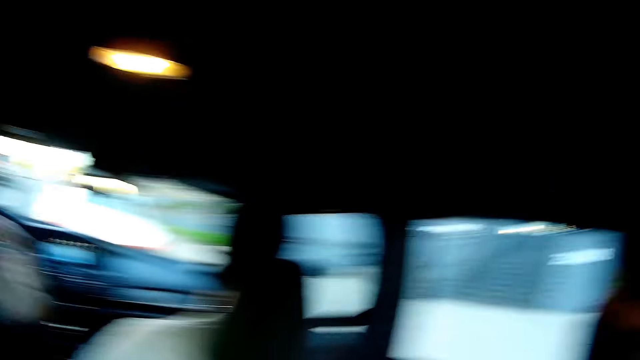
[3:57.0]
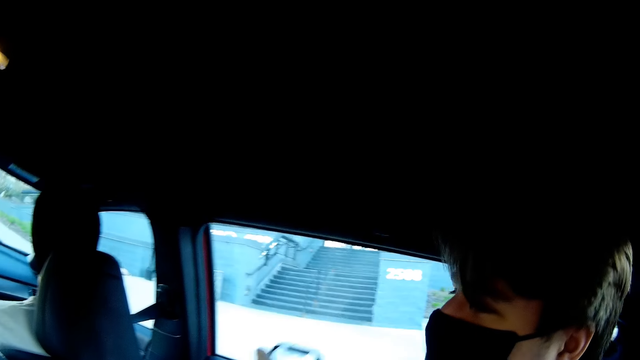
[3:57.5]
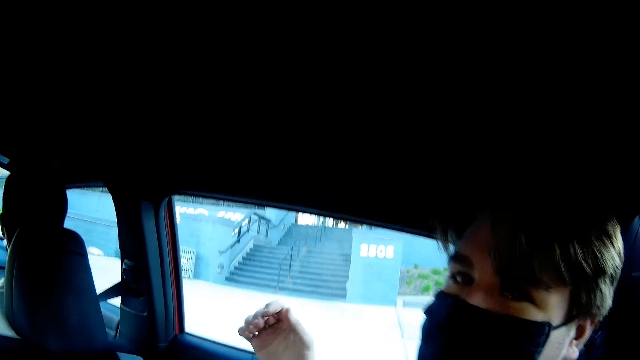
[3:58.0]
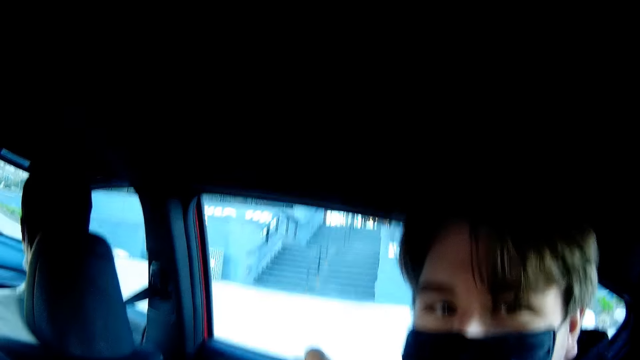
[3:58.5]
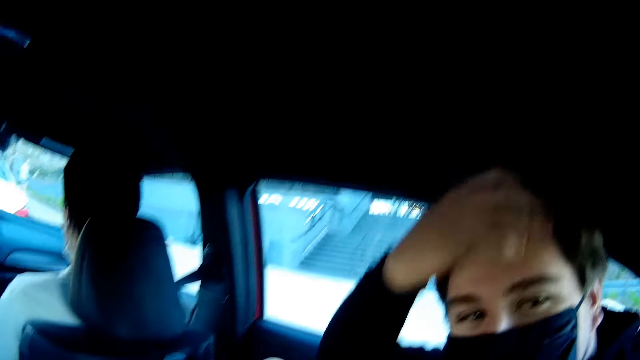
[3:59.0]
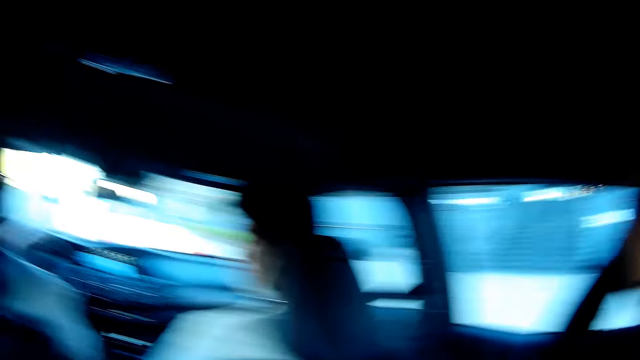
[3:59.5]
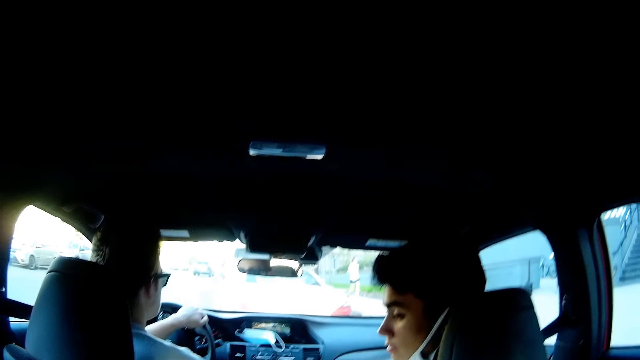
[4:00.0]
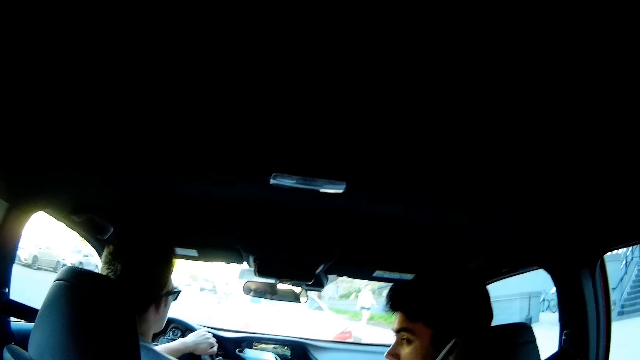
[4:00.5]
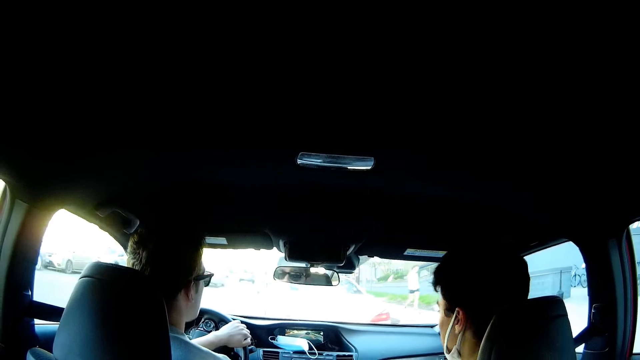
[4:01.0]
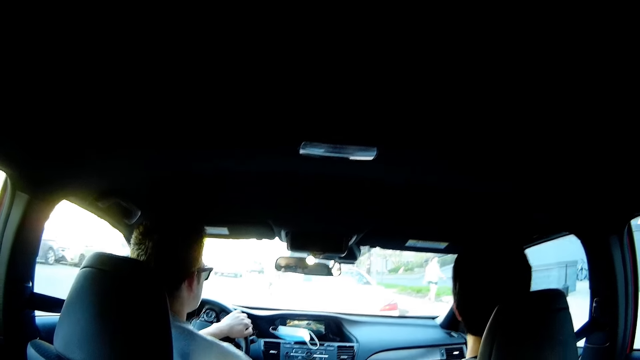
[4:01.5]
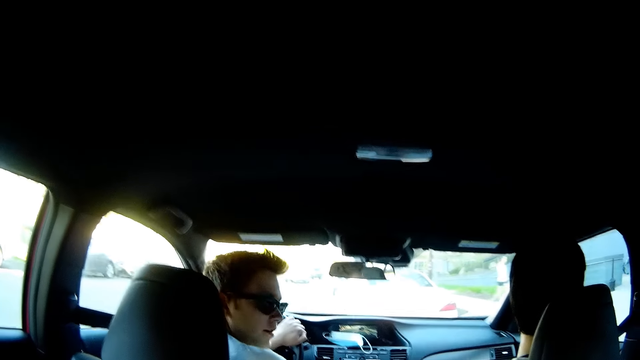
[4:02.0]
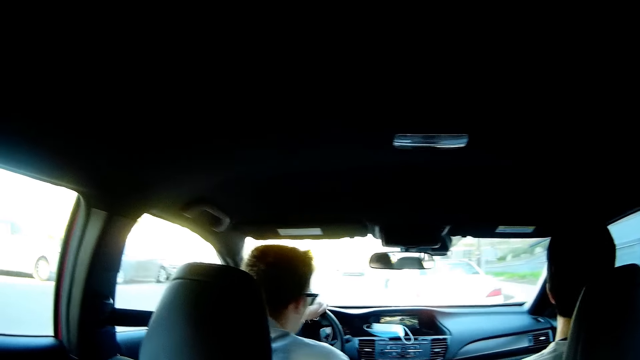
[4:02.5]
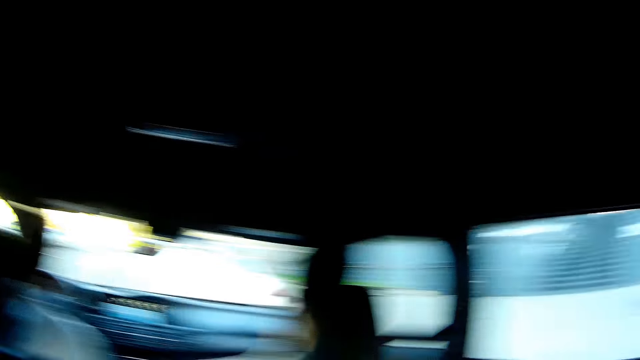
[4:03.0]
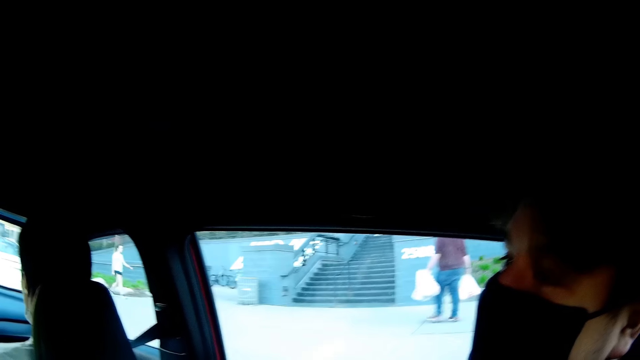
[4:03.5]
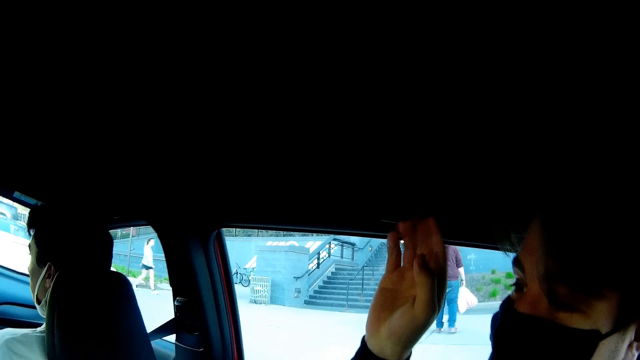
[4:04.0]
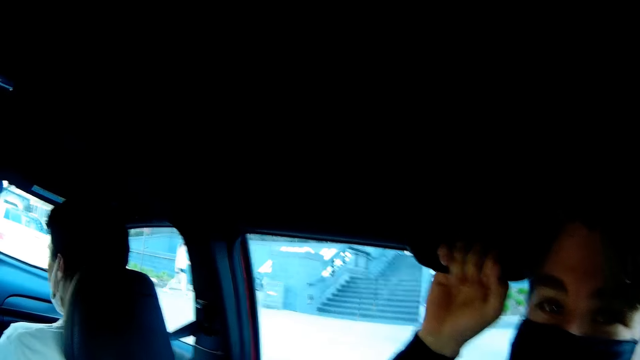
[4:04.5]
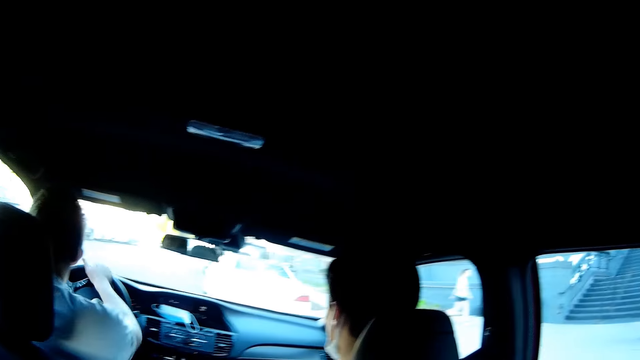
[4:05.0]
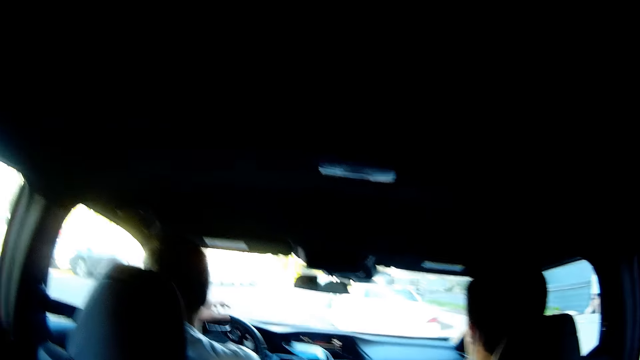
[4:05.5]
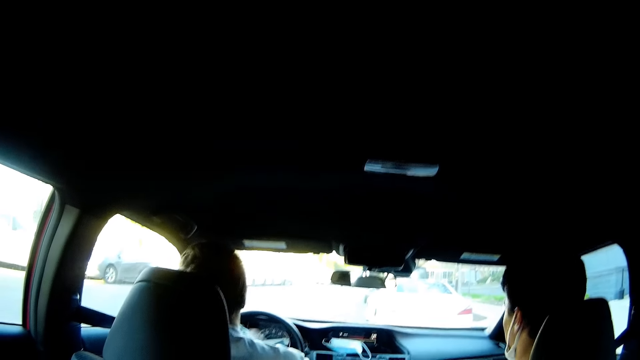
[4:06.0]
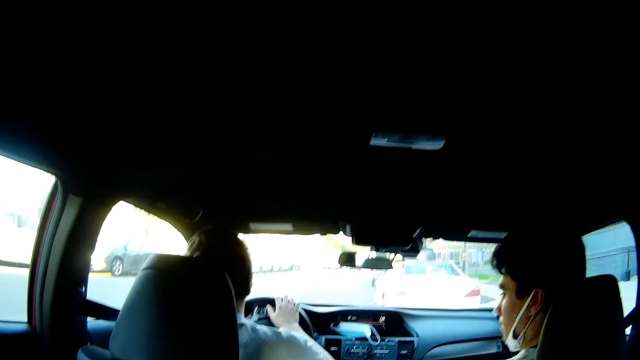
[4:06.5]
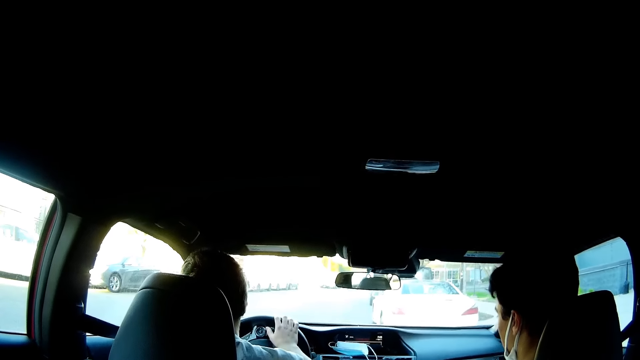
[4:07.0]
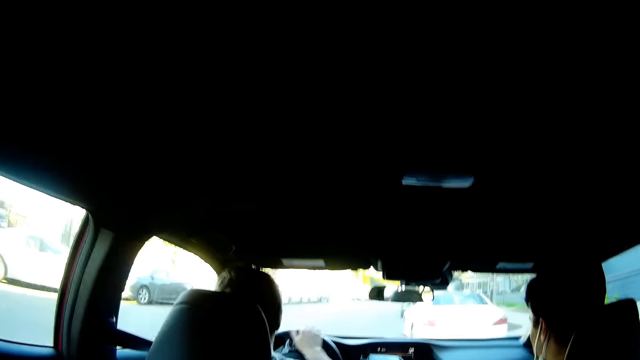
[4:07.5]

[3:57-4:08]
A man looks at the camera wearer. The camera wearer interacts with the man. The man holds his head. The man holds the car handle.

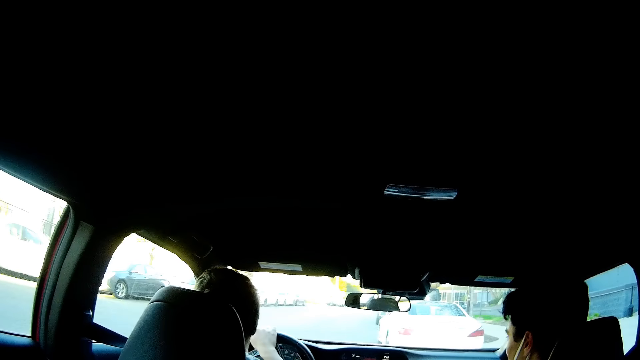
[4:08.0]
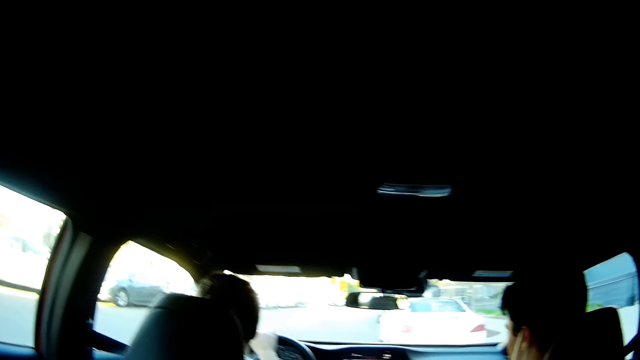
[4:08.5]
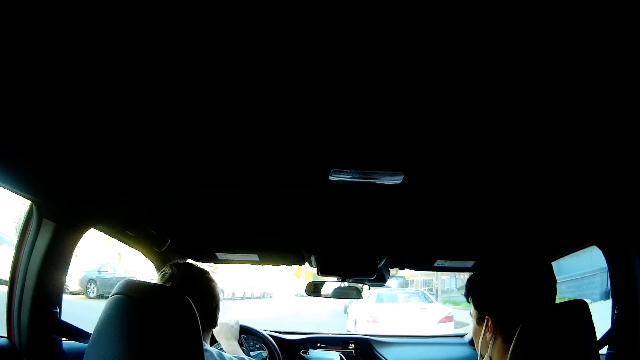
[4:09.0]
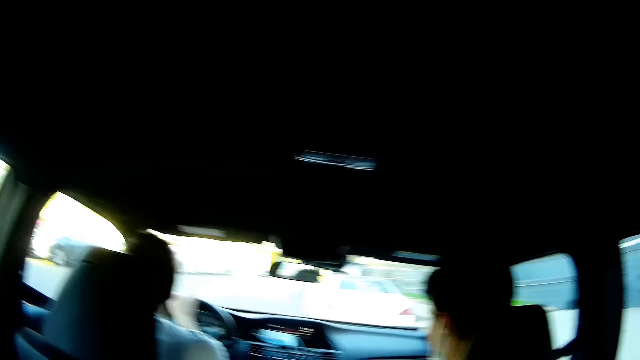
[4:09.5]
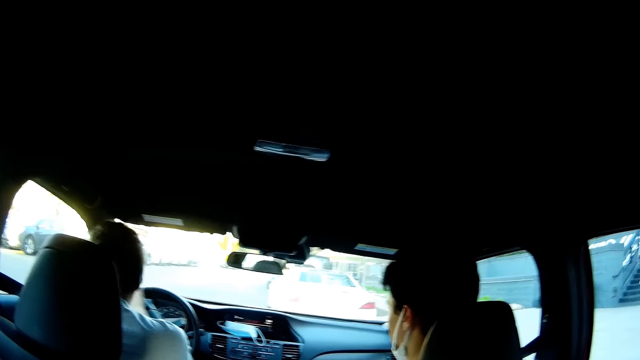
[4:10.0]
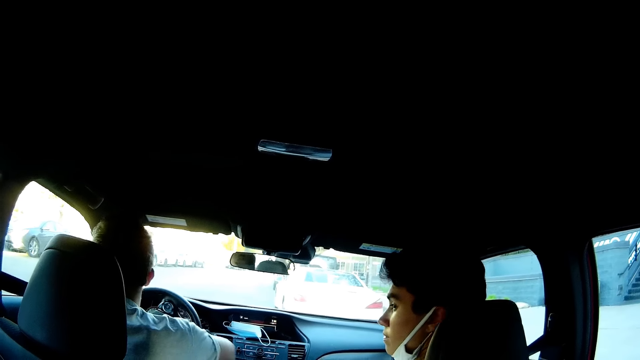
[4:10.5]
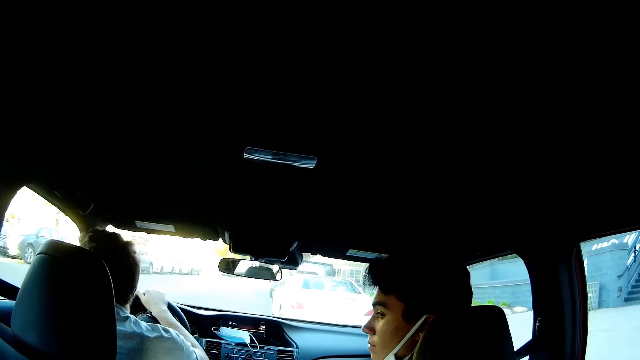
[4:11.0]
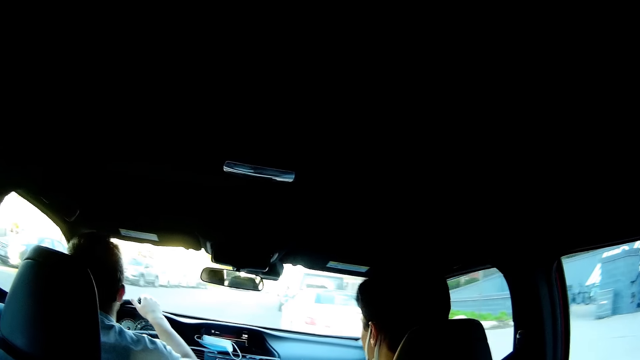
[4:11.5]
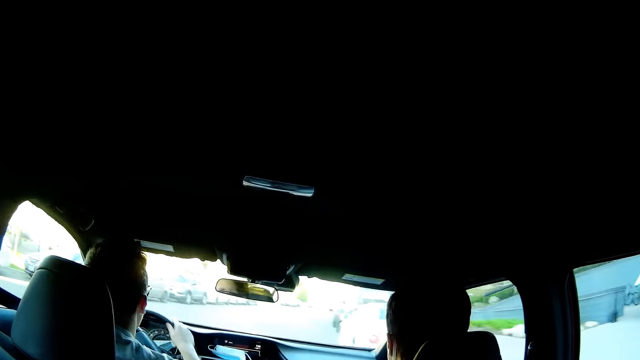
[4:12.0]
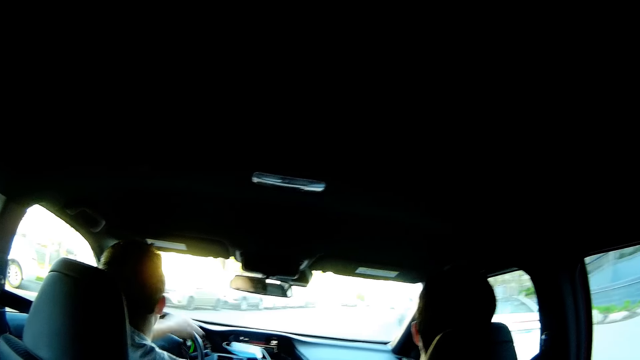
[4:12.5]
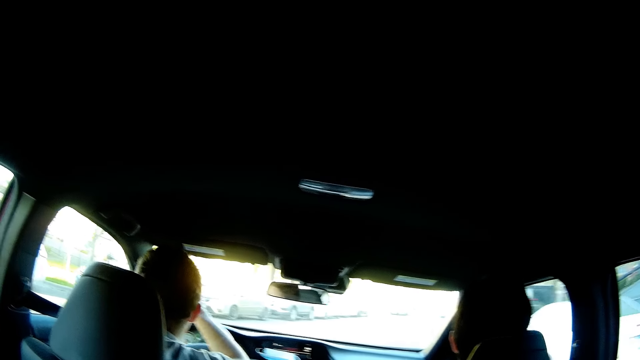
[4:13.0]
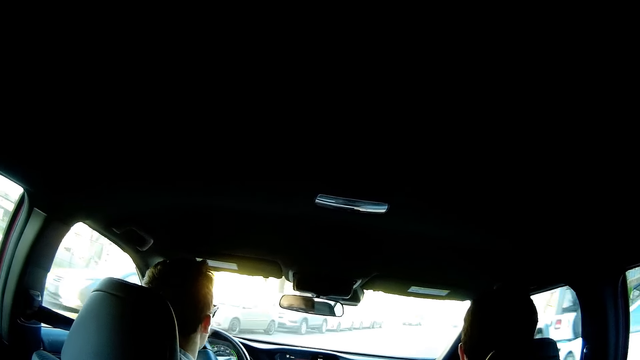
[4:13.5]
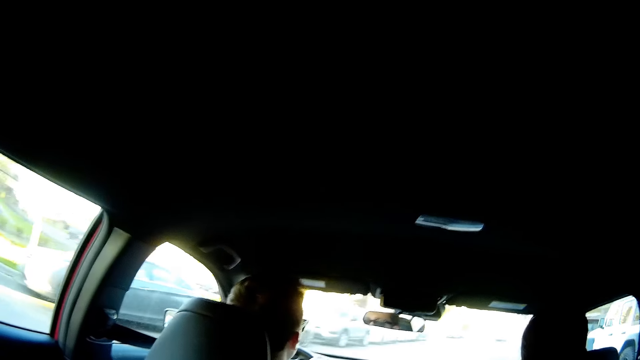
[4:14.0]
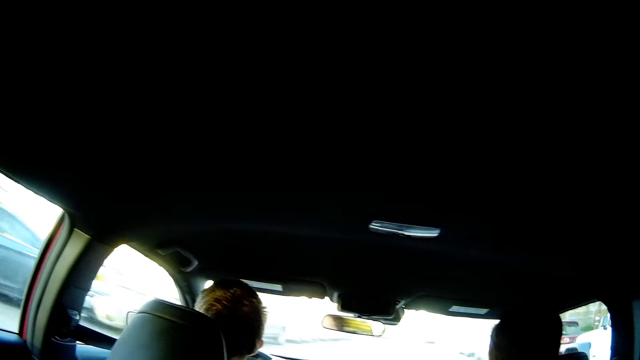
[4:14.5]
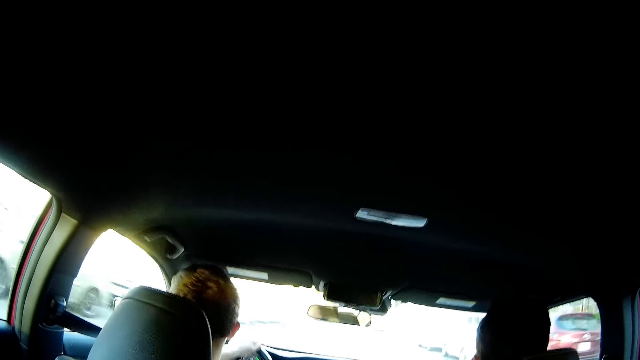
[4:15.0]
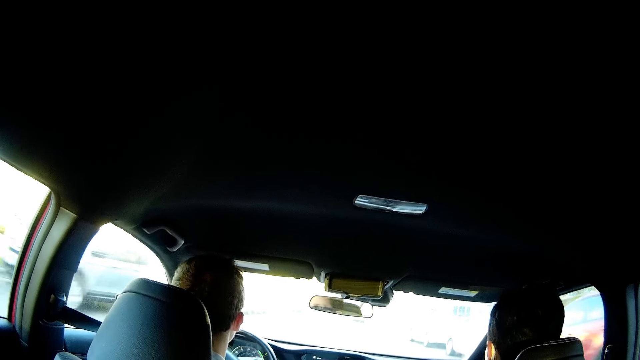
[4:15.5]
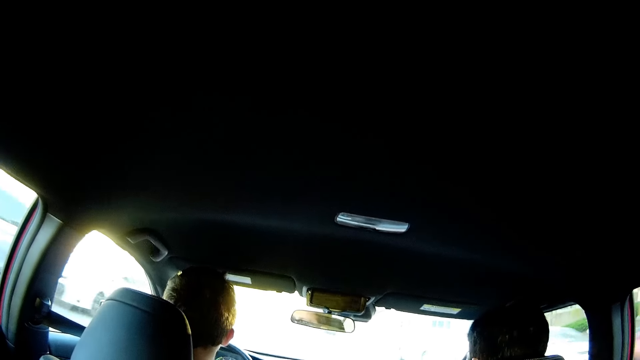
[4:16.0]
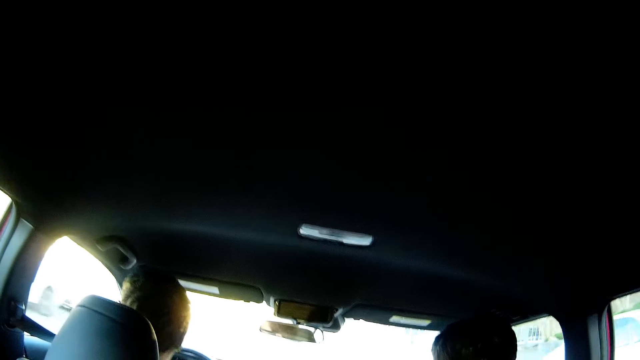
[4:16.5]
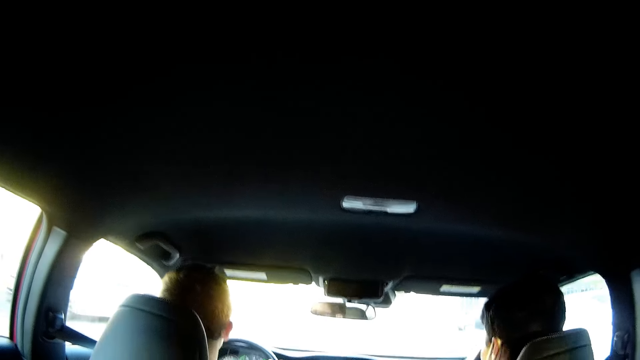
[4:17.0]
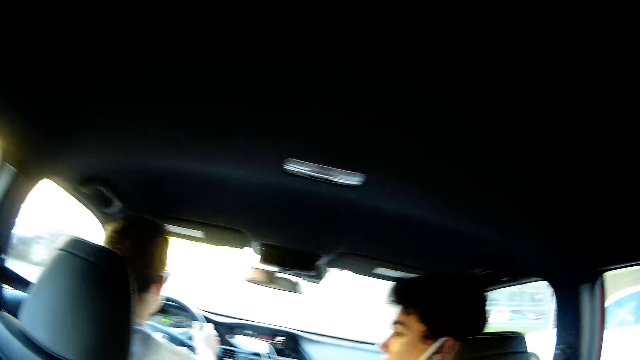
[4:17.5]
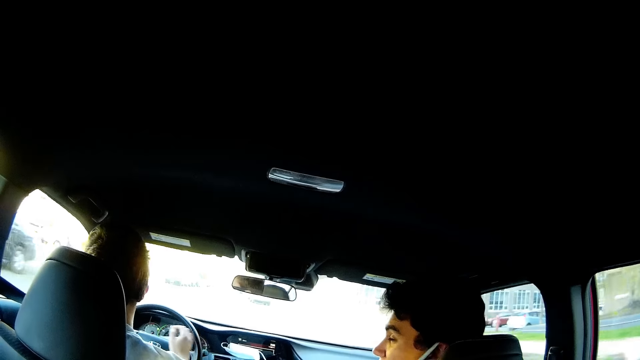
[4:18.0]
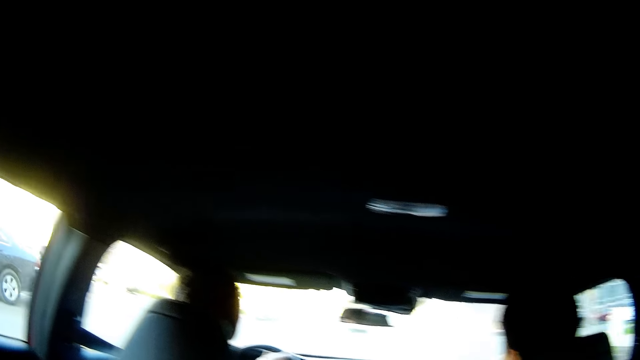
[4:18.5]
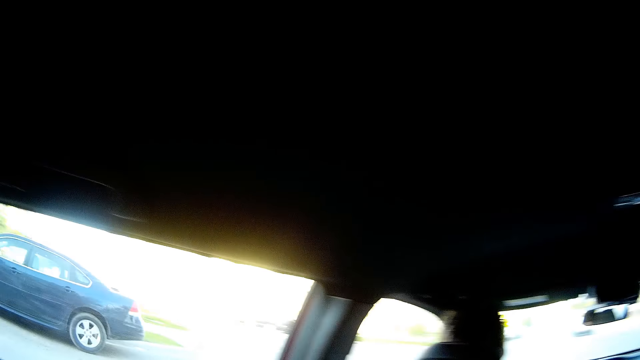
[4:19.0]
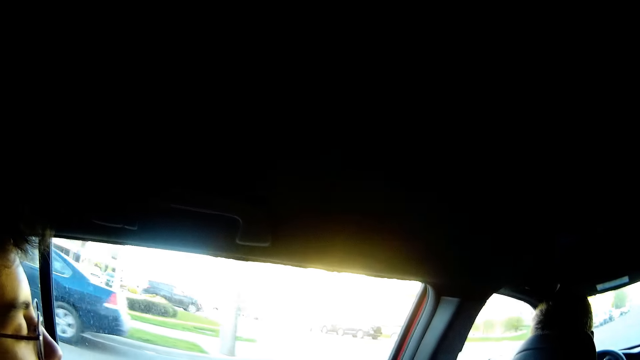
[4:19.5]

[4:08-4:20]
A man drives the car.
